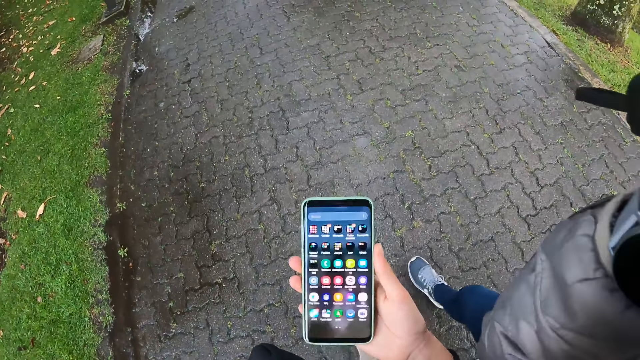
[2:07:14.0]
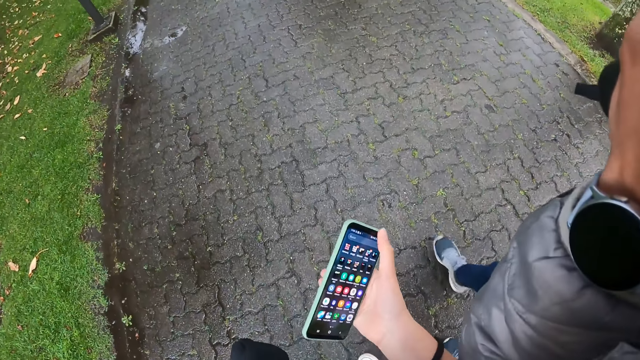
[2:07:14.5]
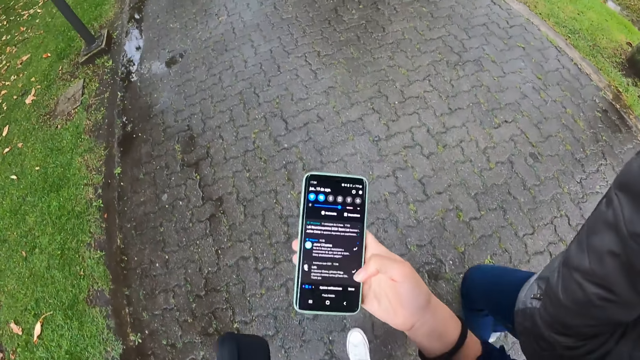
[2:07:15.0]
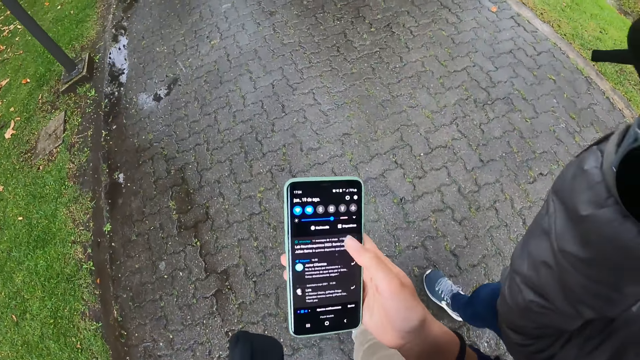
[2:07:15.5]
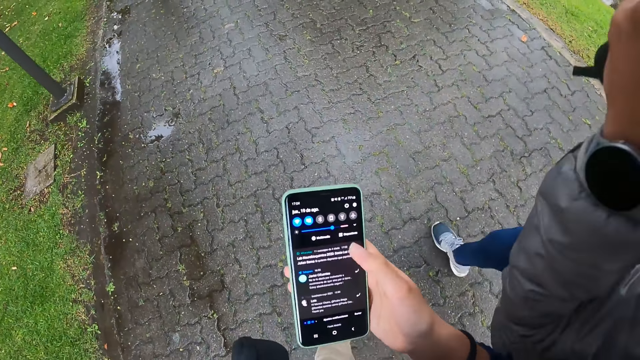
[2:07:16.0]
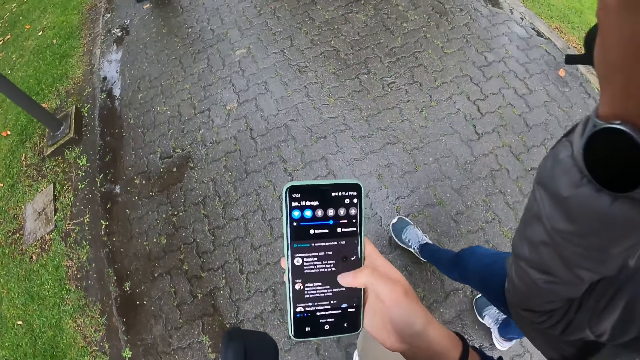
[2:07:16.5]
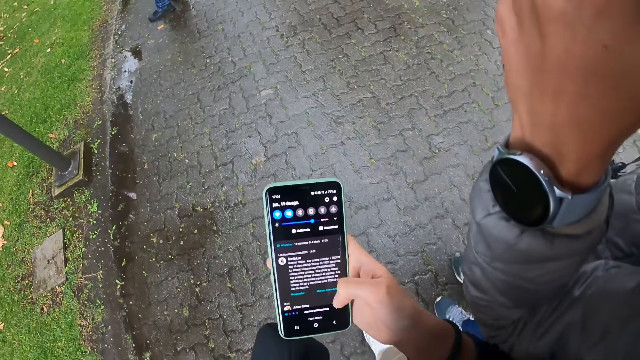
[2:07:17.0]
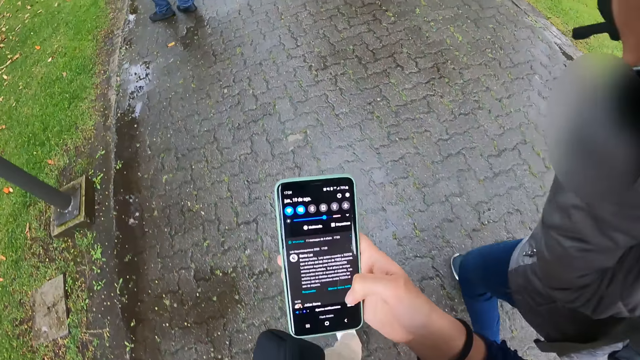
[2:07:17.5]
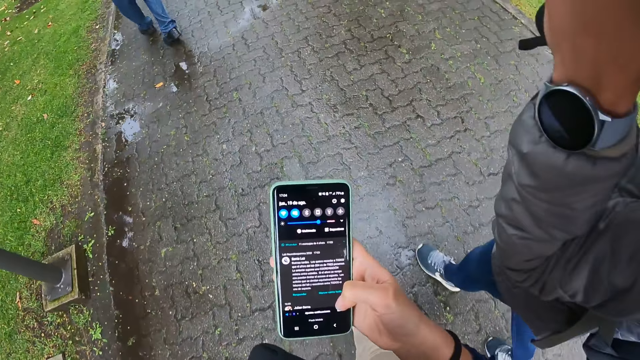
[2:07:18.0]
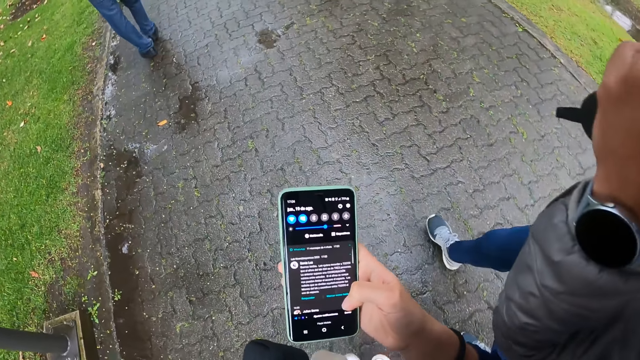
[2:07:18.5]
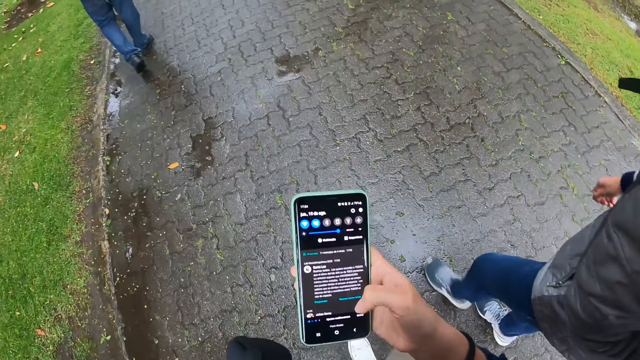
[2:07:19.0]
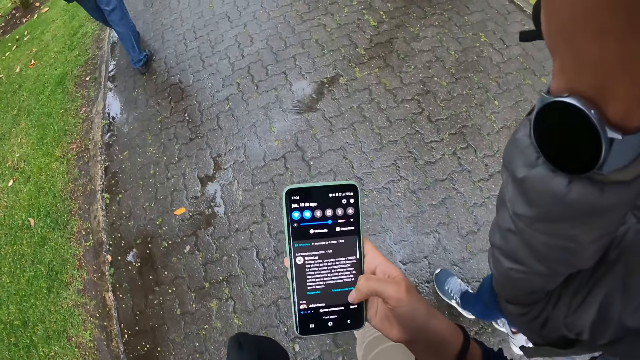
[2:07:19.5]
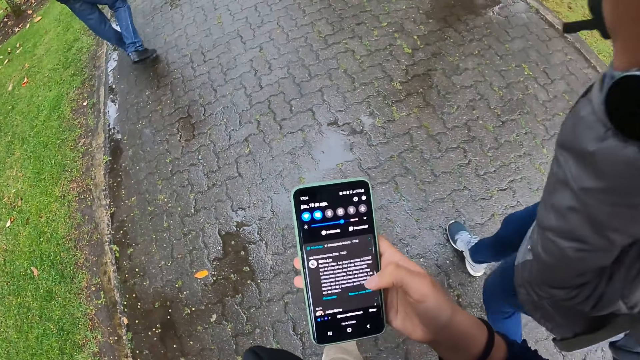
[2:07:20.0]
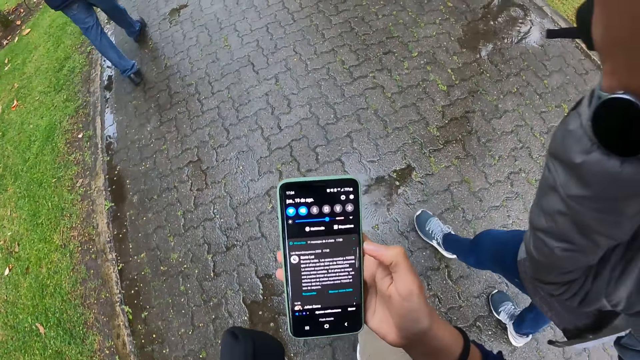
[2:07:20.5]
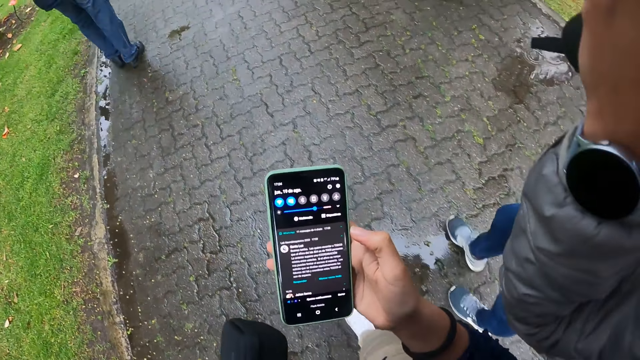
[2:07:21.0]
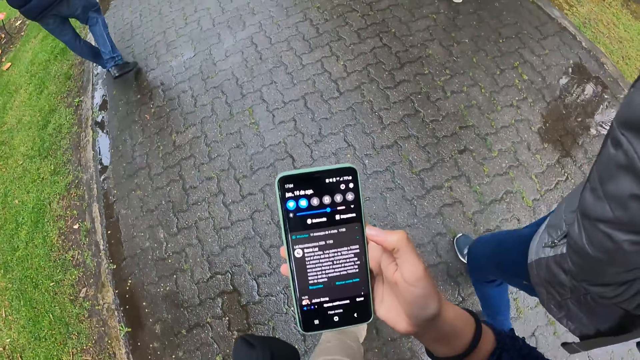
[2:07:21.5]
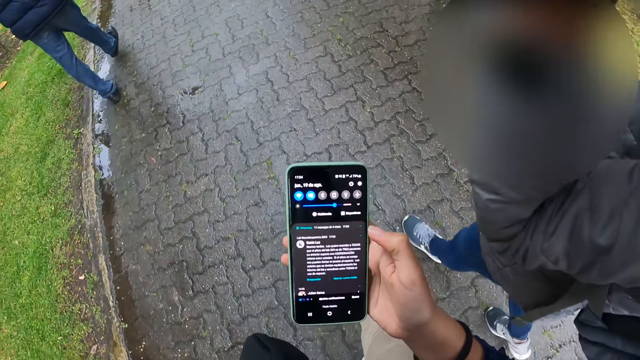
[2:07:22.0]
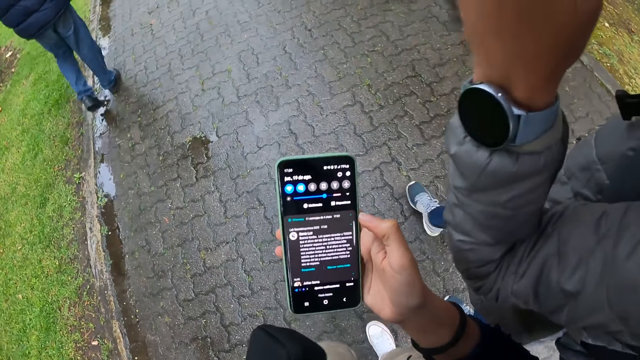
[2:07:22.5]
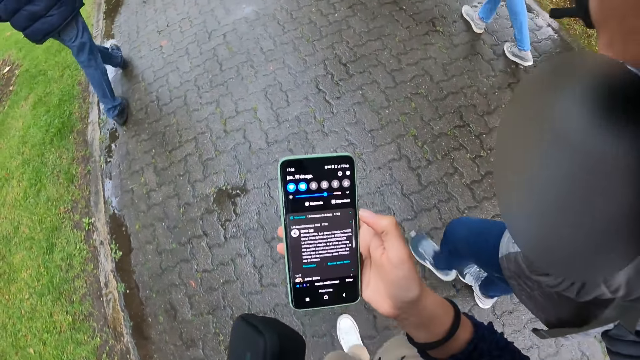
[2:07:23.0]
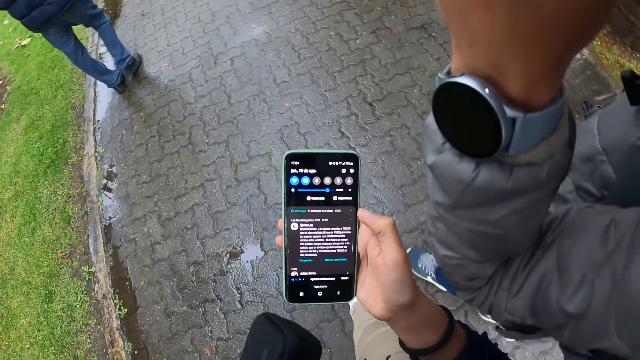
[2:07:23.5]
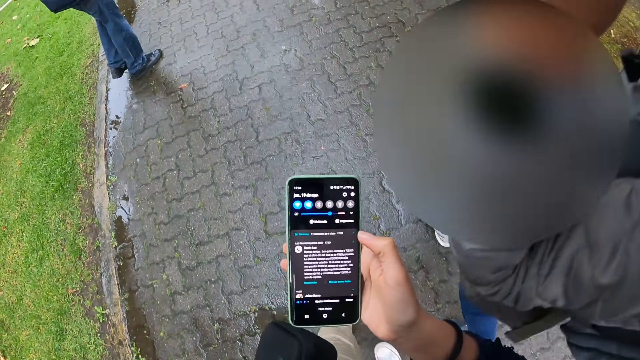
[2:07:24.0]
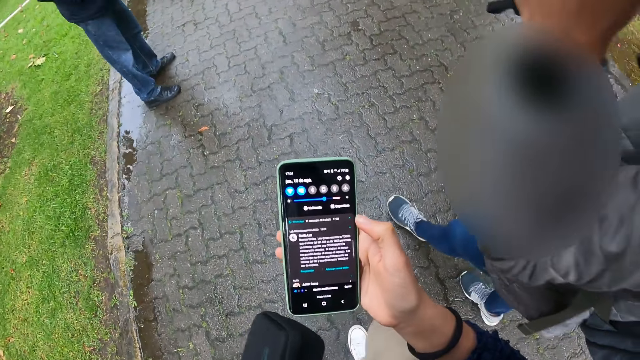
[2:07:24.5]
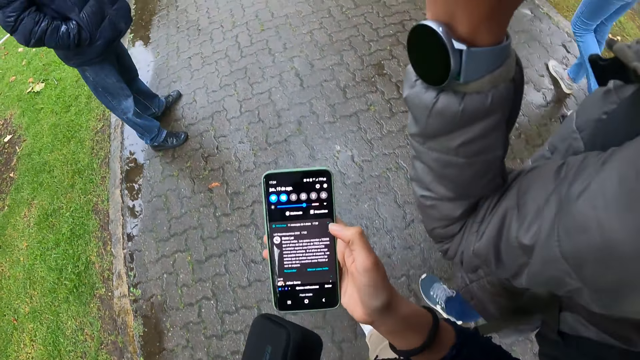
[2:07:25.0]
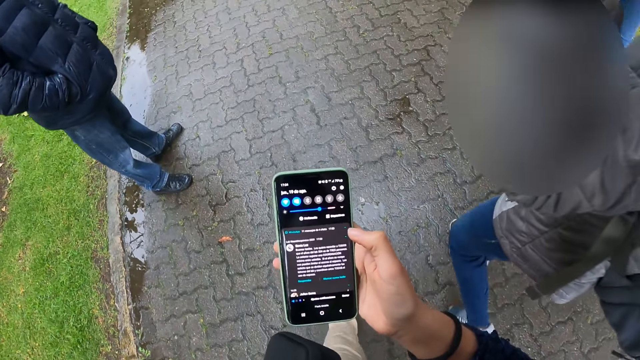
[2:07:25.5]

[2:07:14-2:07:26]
The camera wearer operates the phone with her right hand.

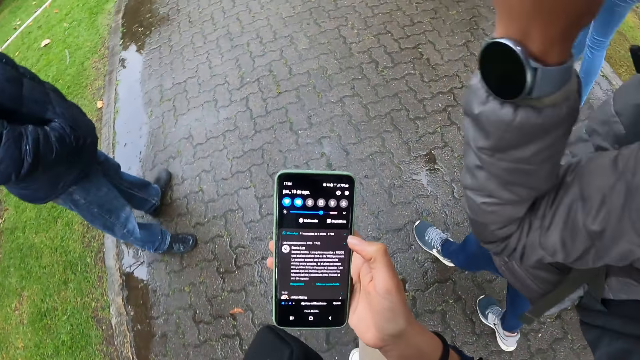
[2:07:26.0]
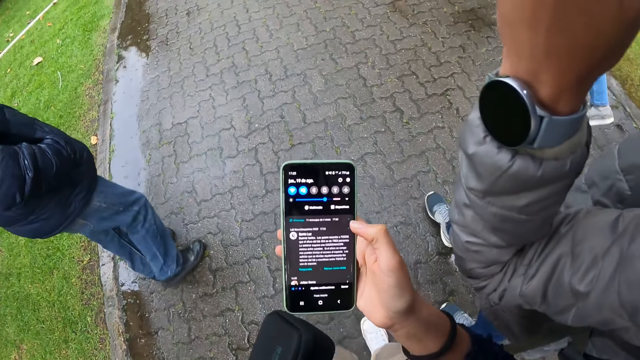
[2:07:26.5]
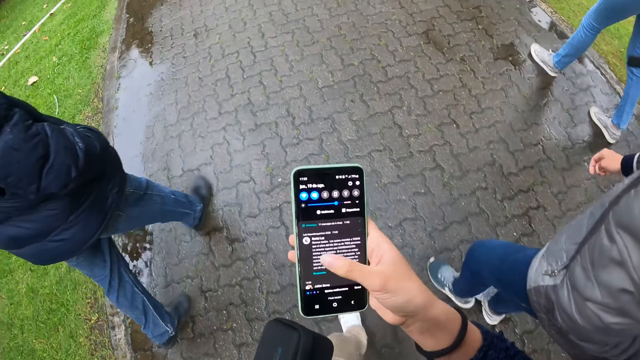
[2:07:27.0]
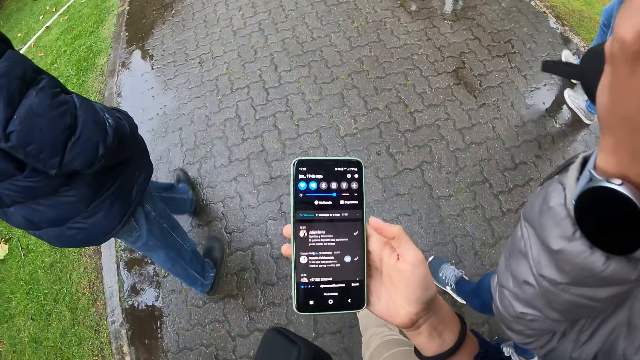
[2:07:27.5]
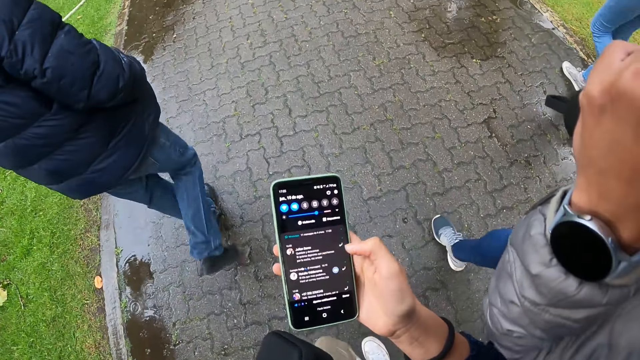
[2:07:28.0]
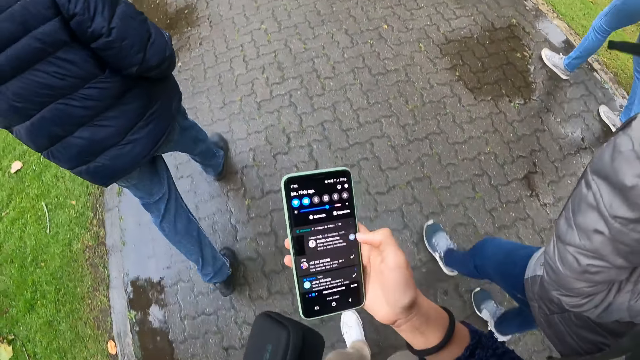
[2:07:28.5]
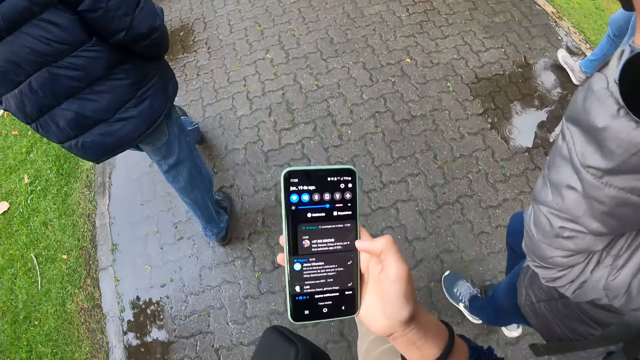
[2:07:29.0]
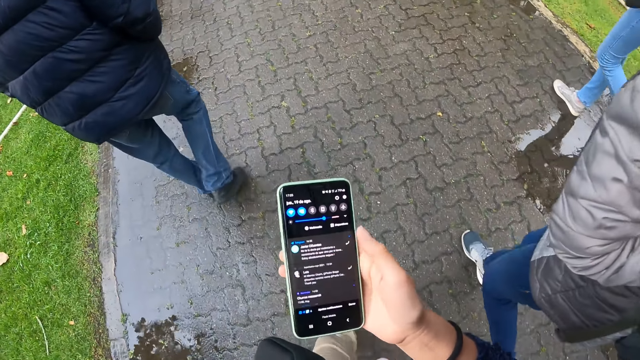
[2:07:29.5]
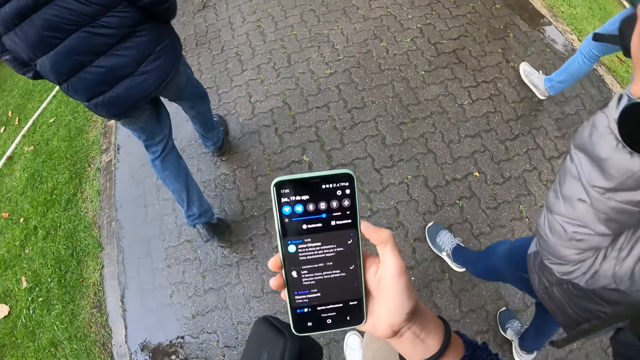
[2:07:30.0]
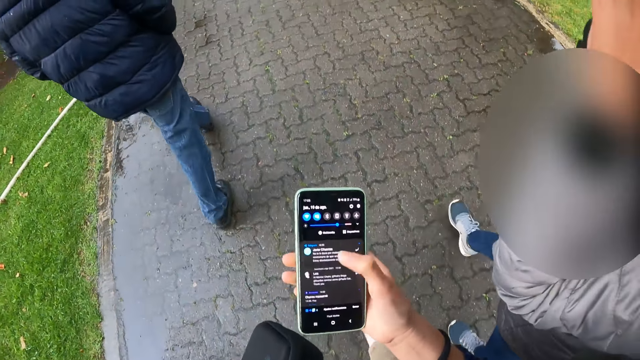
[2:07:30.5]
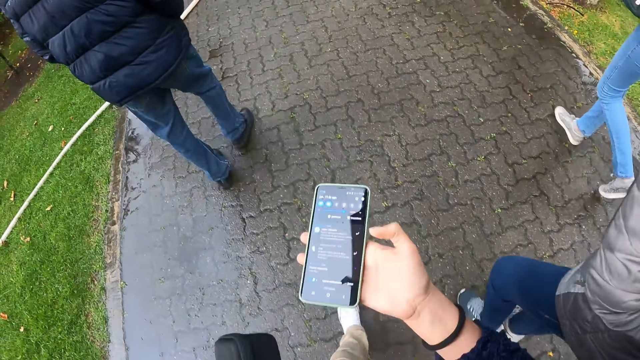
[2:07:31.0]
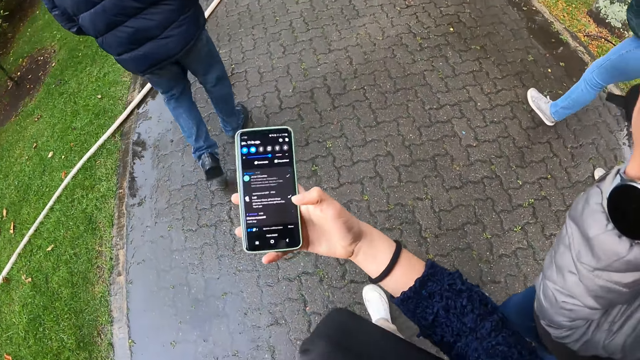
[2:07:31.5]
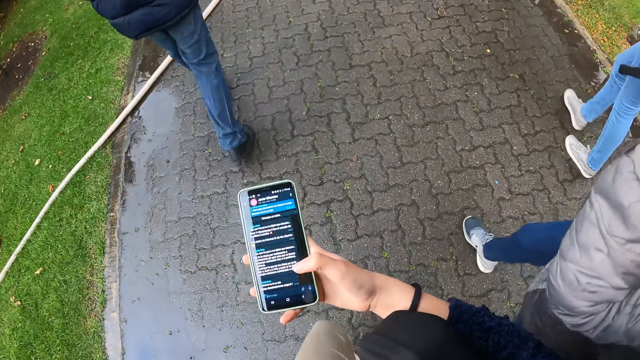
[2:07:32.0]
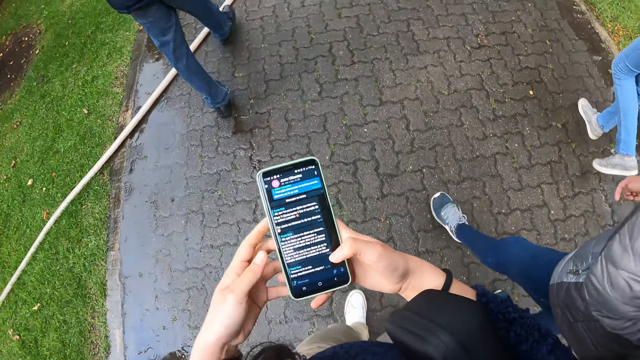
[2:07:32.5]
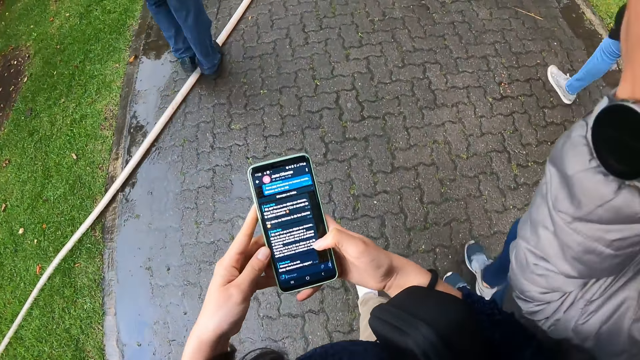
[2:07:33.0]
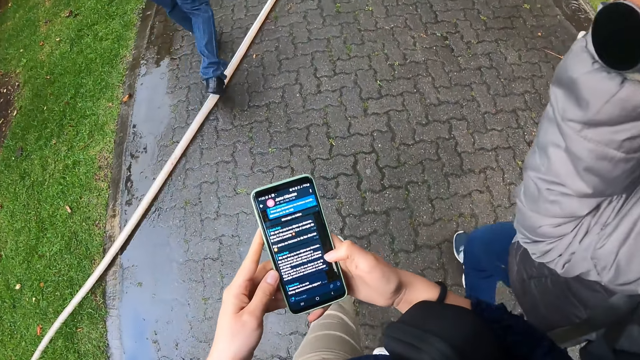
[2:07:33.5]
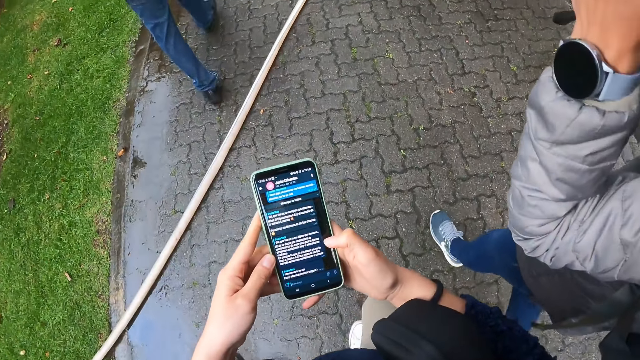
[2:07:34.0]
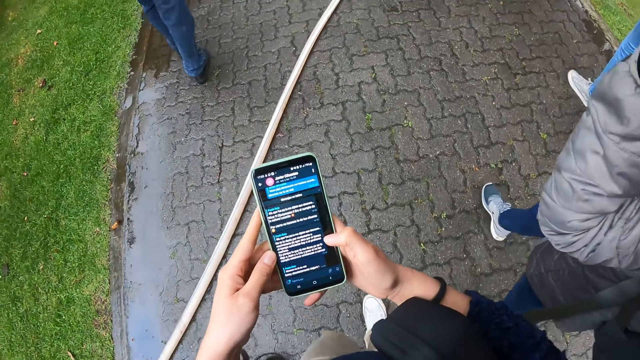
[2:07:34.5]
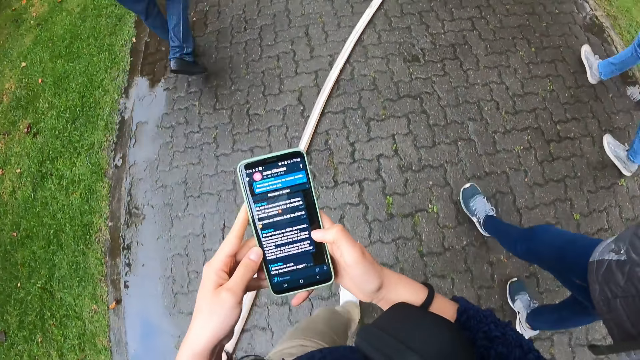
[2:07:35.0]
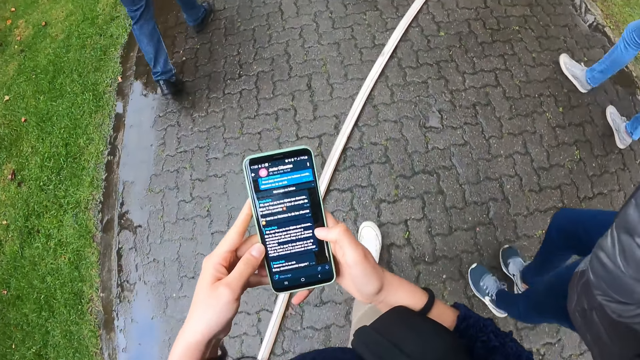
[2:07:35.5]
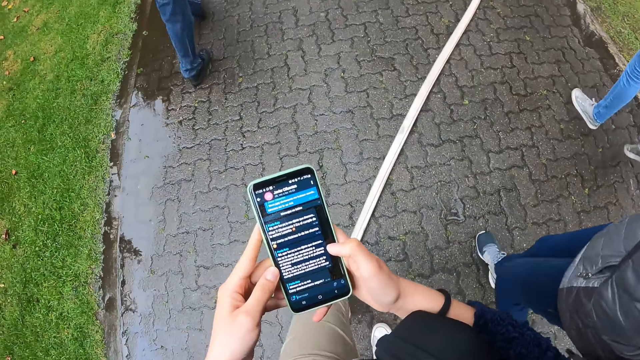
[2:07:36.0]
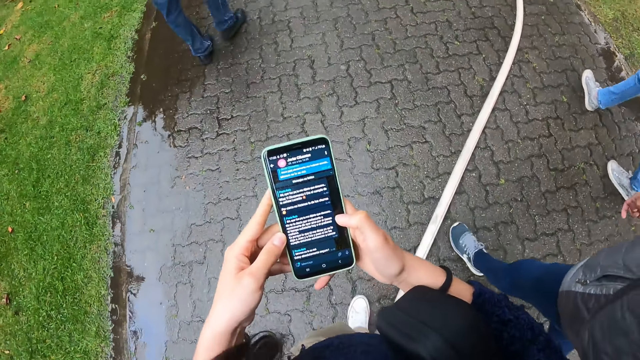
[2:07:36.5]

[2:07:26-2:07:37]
The camera wearer places the box under her right hand with her left hand. She holds the phone with both hands.
